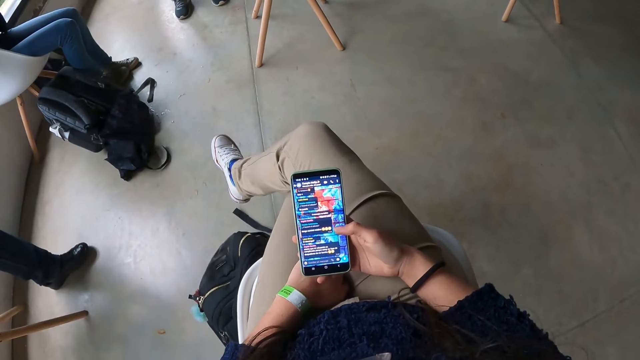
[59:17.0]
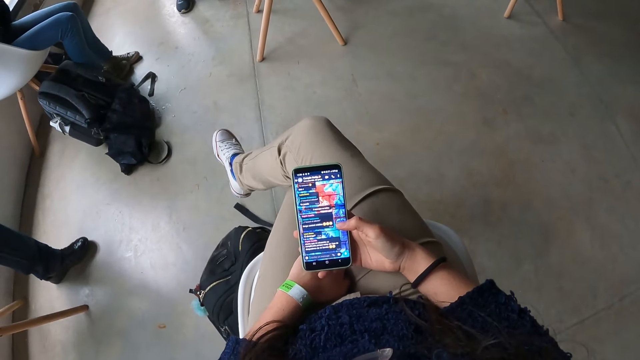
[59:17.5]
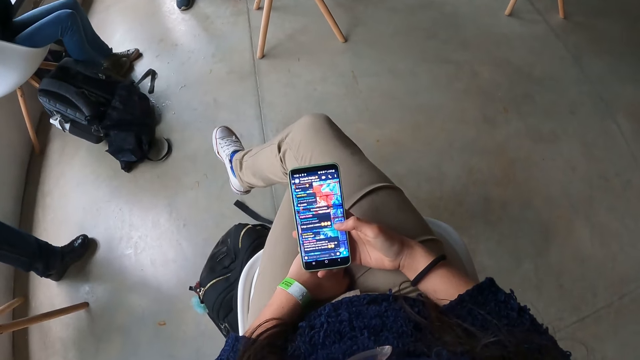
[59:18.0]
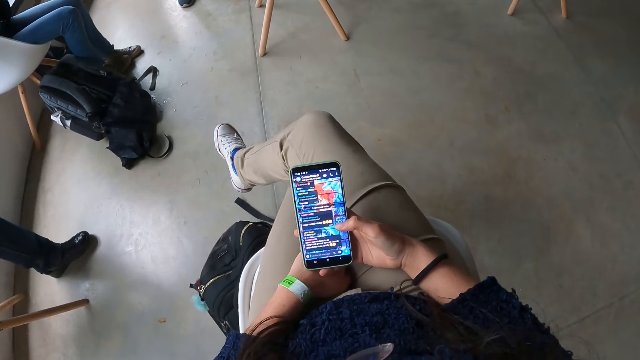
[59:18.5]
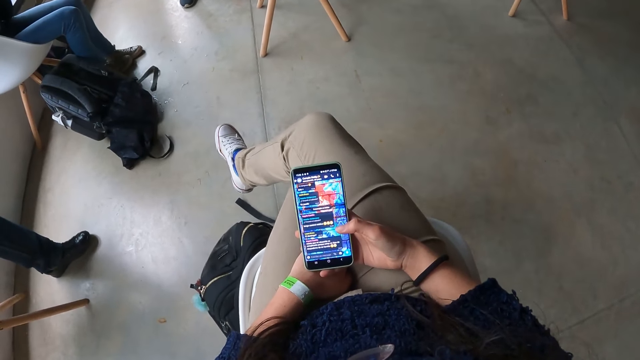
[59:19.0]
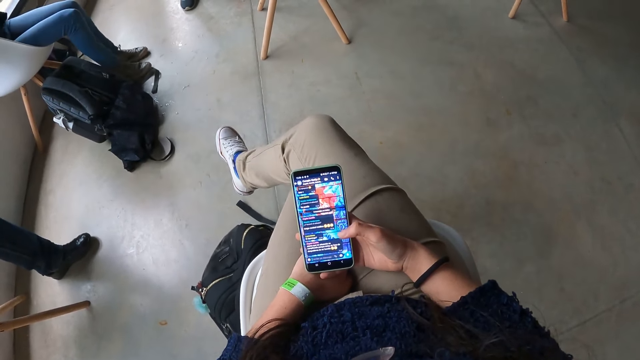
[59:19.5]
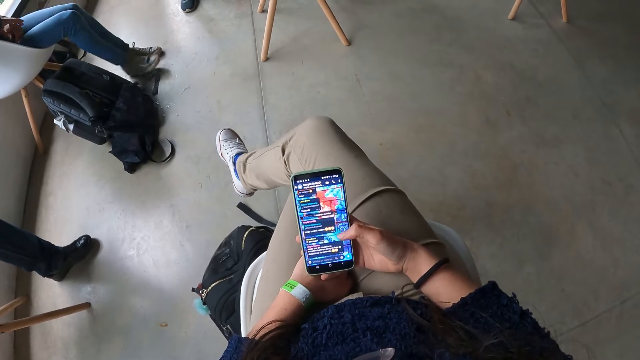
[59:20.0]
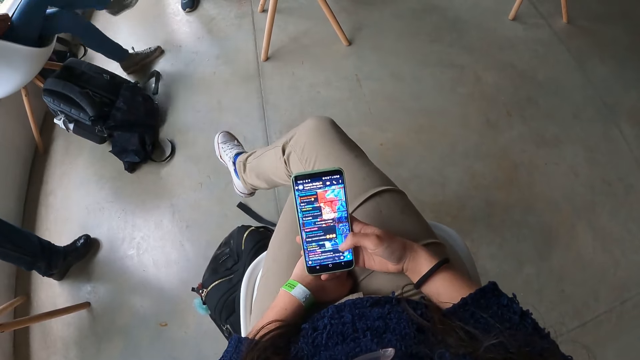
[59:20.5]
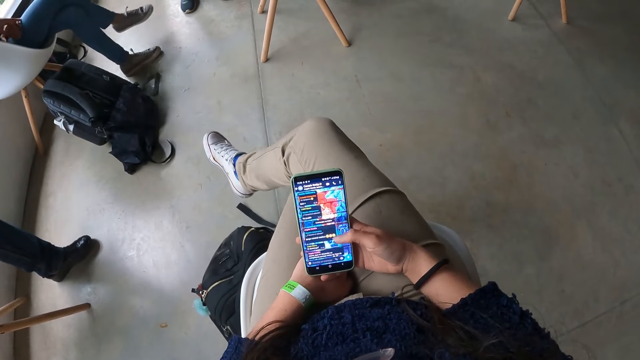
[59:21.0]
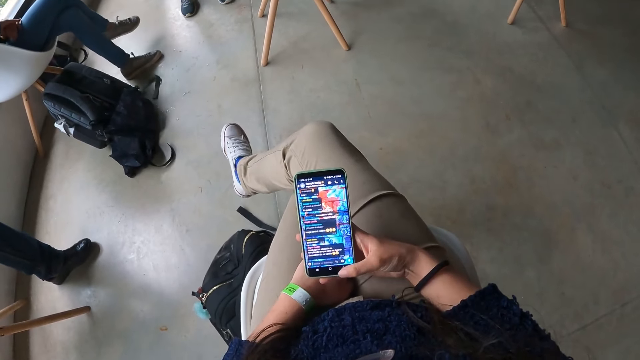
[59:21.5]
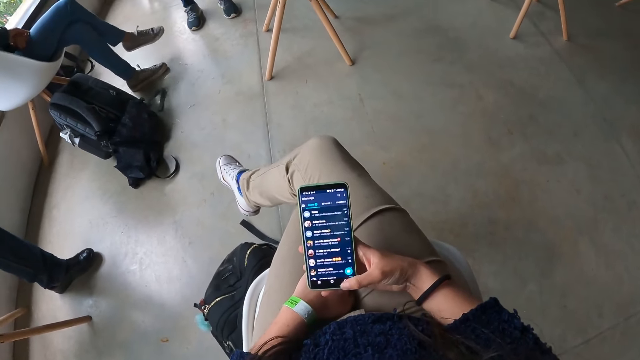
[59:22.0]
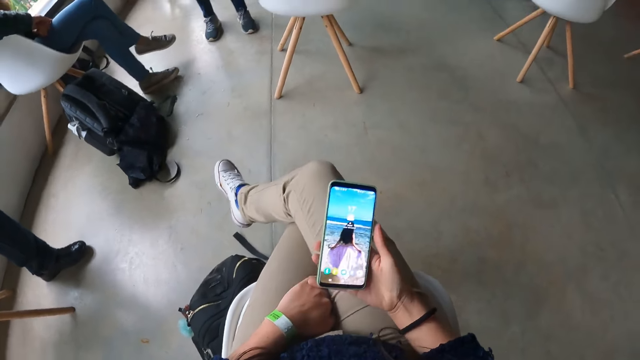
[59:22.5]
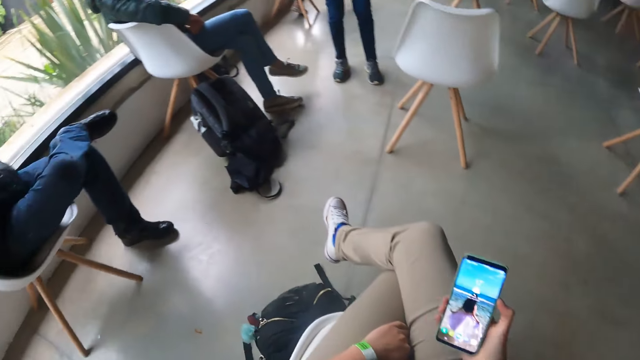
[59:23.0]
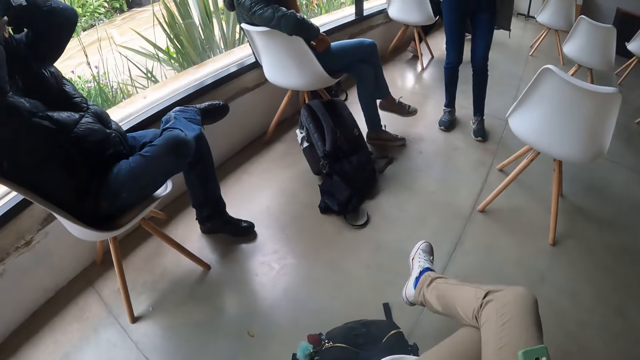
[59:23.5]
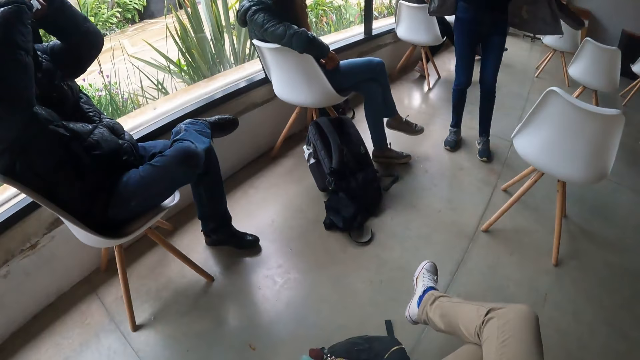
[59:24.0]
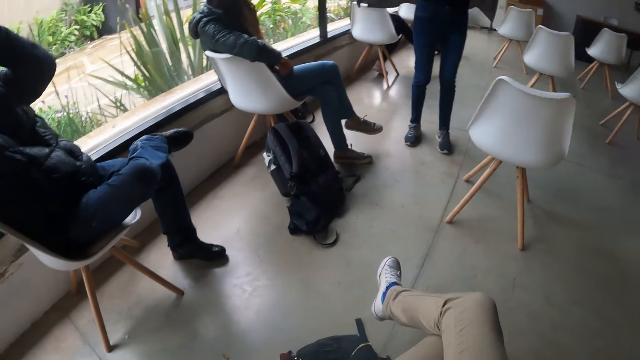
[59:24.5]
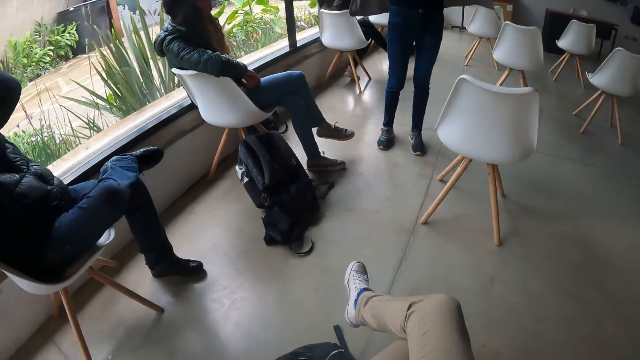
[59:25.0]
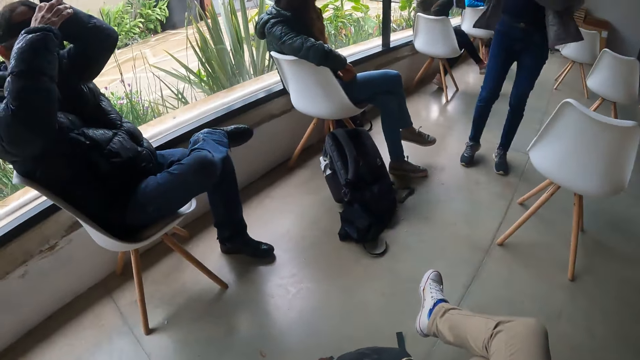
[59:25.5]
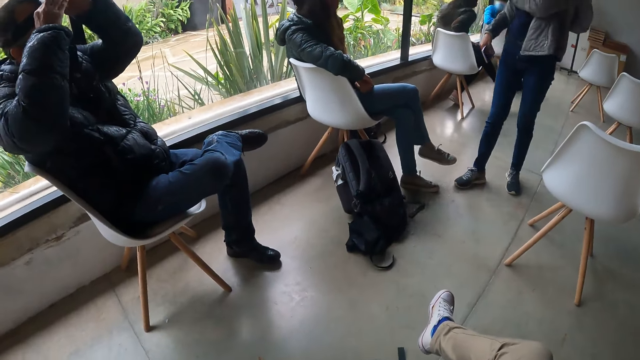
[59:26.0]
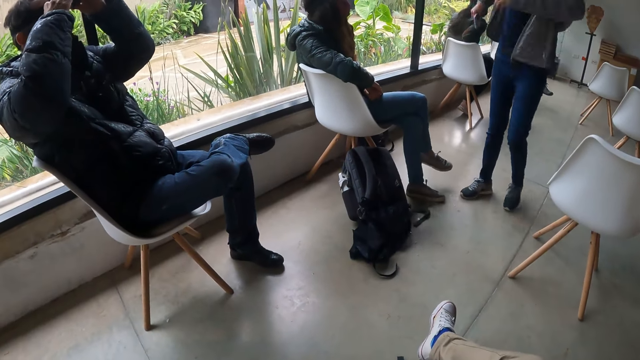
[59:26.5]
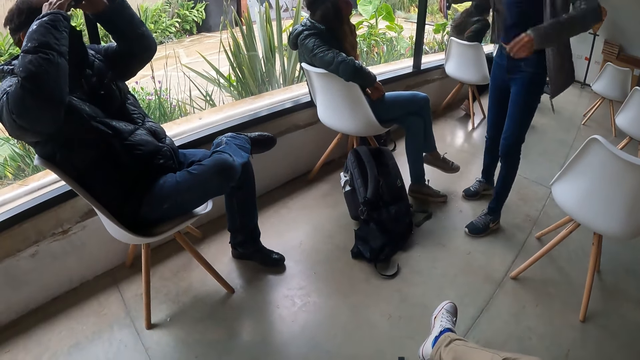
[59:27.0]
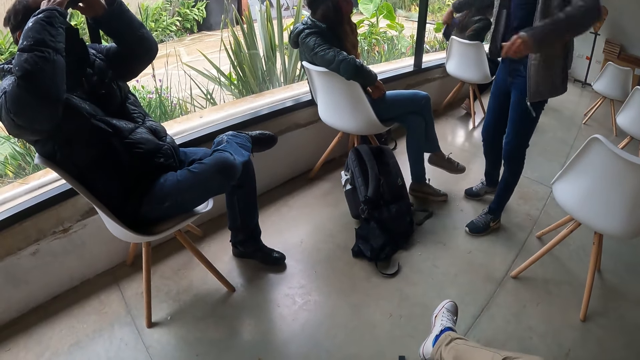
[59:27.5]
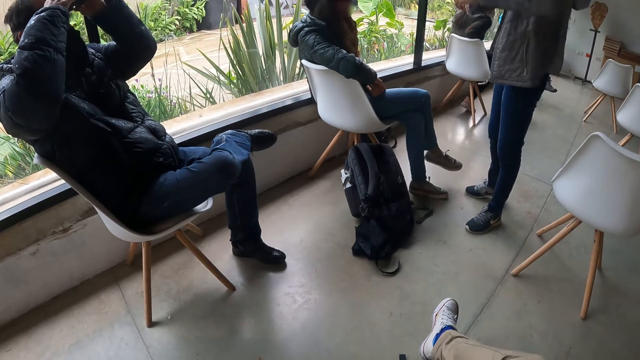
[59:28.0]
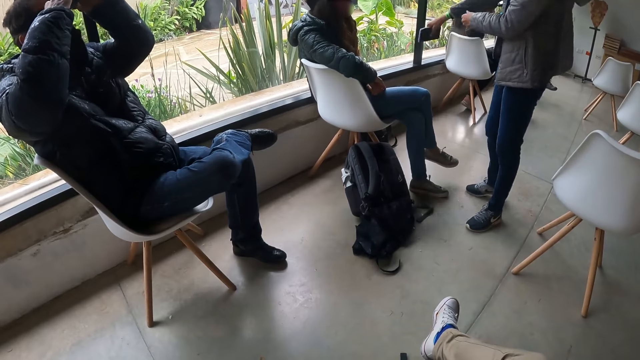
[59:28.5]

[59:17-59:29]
The camera wearer scrolls the phone. A woman crosses her legs. The camera wearer looks around. A man adjusts the camera with both hands.

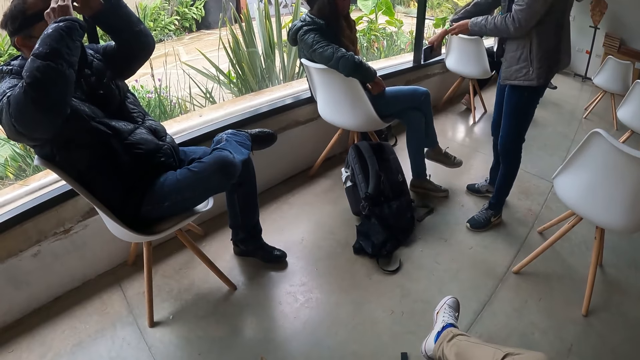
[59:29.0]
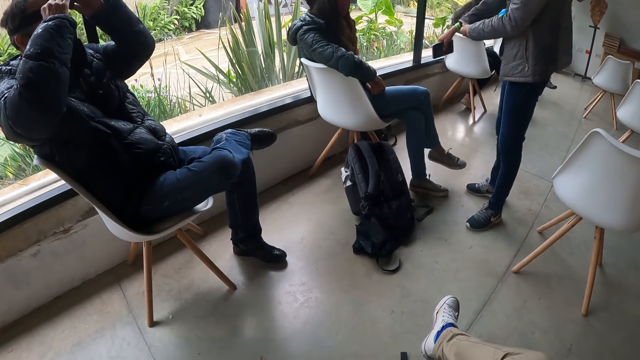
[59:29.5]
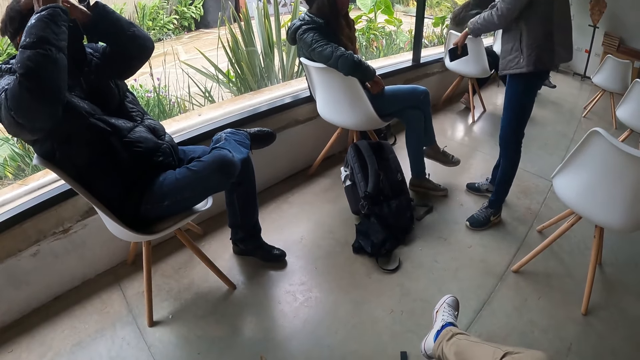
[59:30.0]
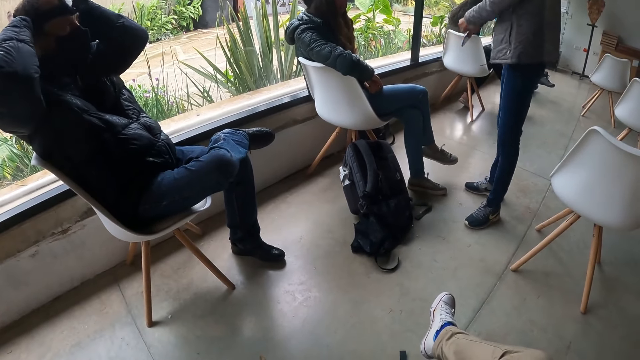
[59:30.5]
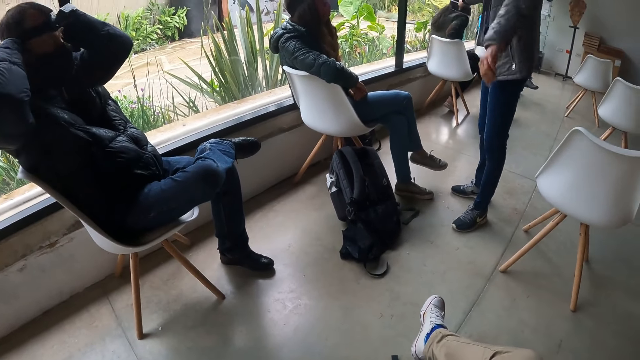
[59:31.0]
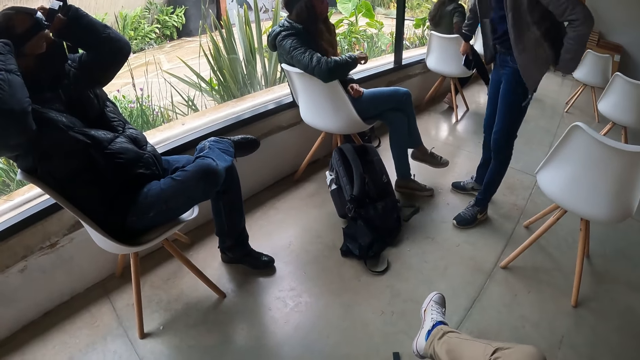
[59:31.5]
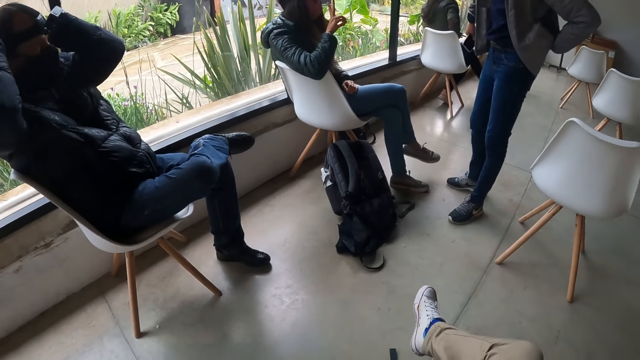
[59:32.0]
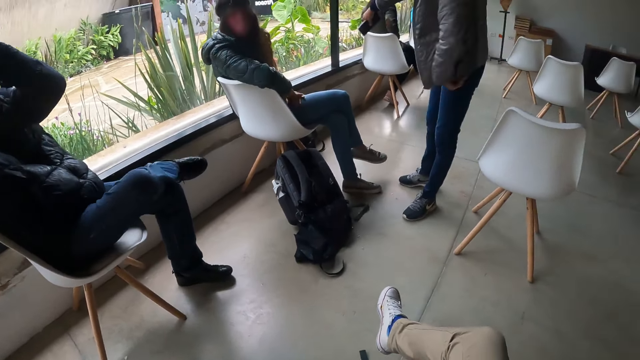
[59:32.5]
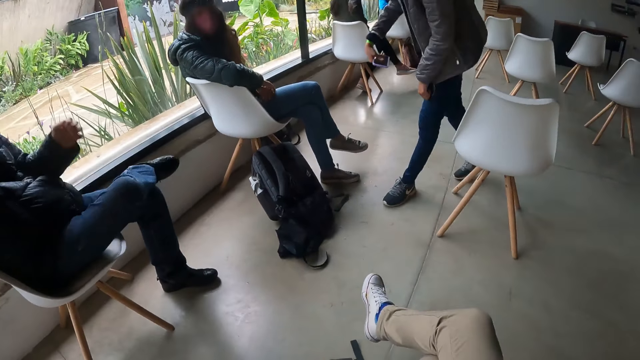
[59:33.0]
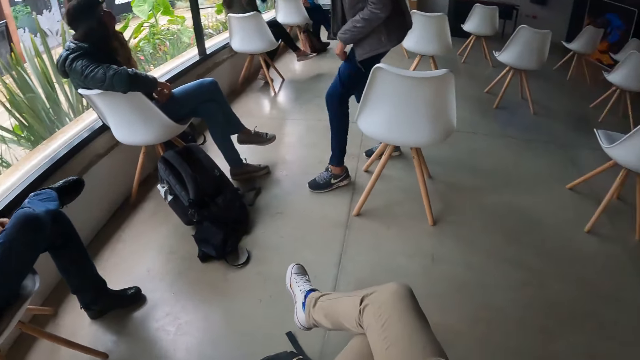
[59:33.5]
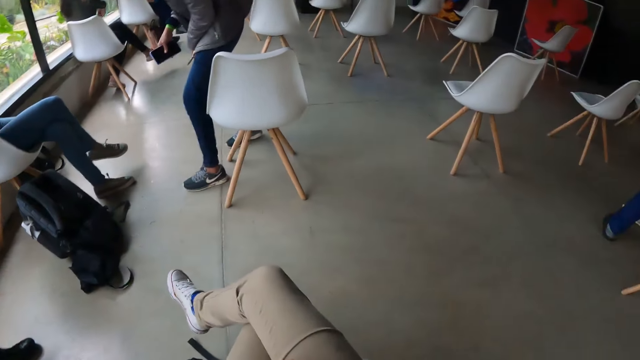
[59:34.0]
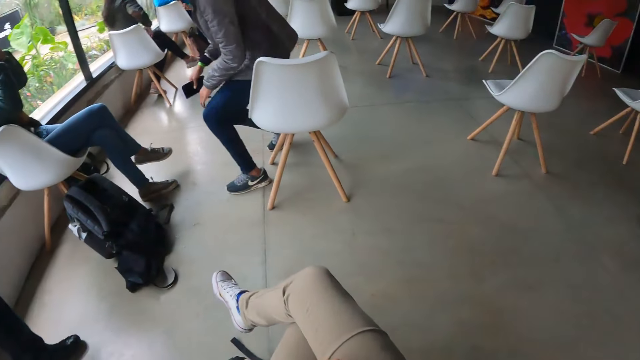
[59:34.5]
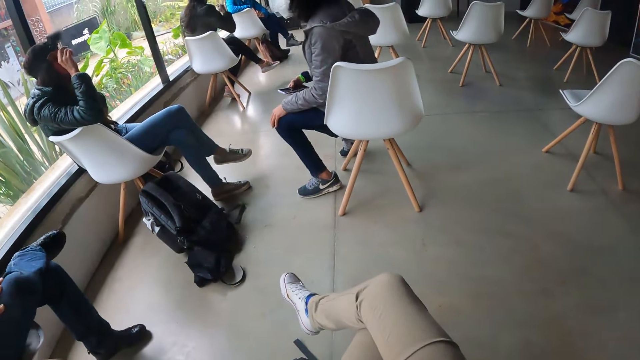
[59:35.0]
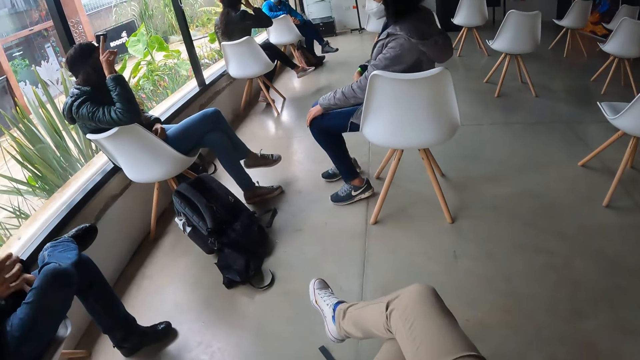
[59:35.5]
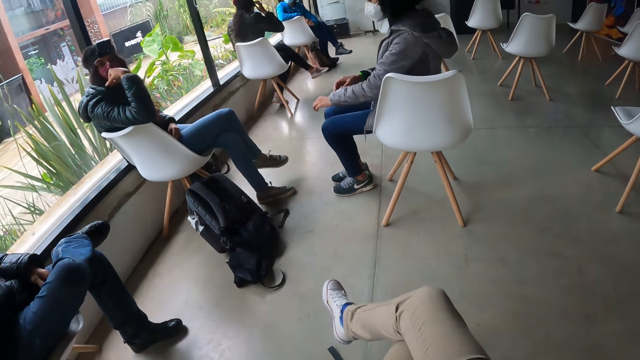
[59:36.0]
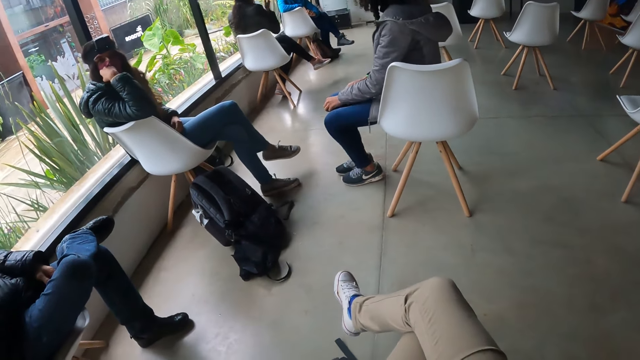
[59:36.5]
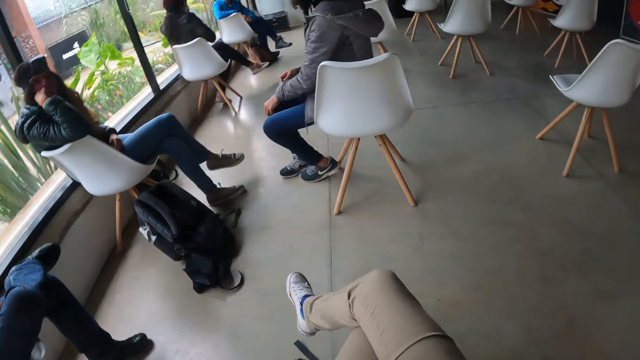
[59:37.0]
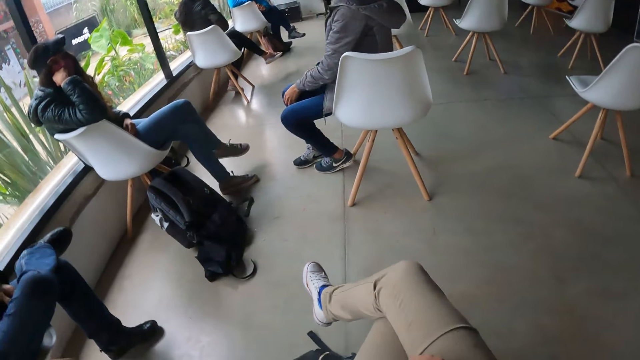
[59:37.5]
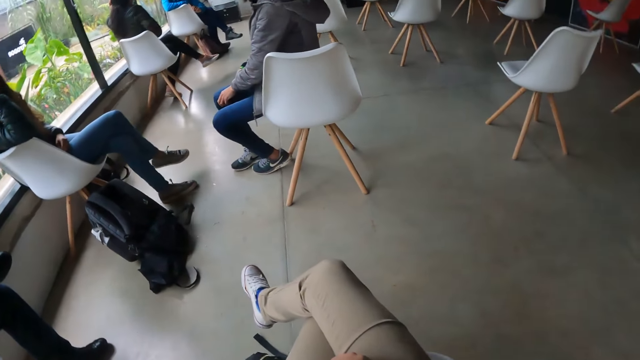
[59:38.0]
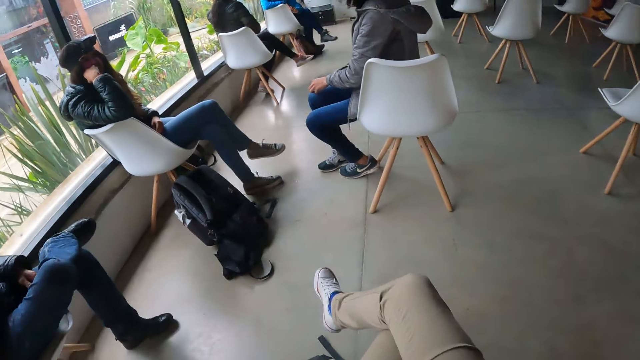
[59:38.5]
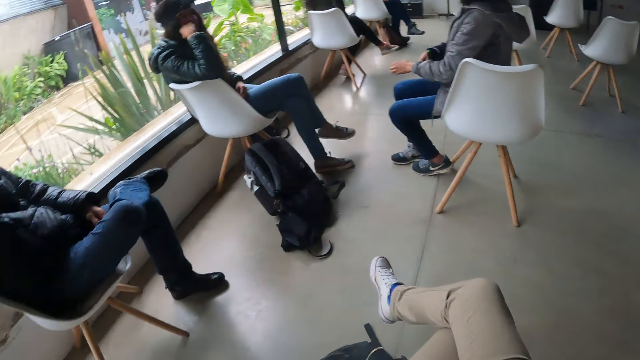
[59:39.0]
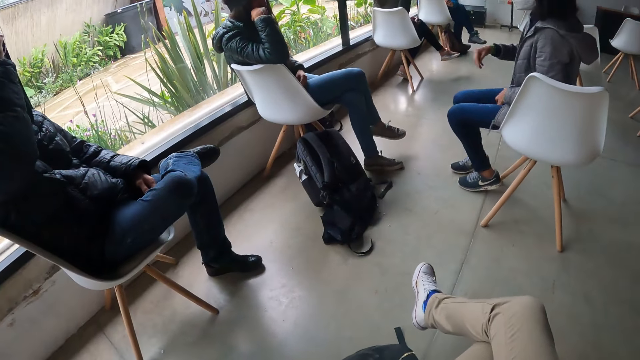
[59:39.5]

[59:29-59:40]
A woman interacts with another woman. The other woman sits on a chair. The first woman adjusts a camera on her head with both hands. The camera wearer interacts with a person.
